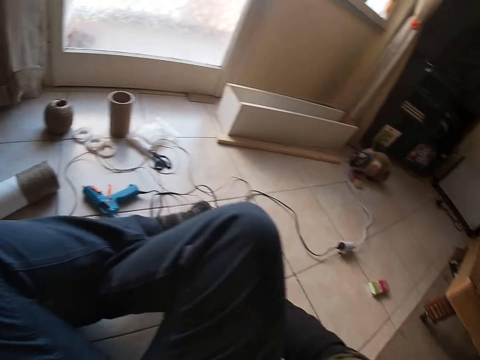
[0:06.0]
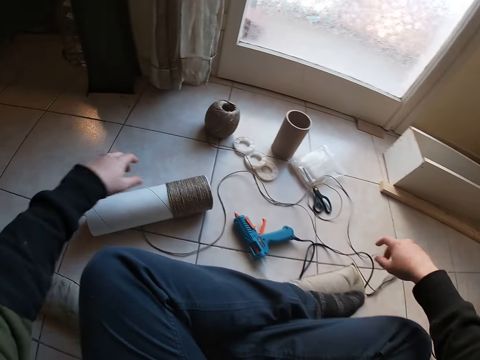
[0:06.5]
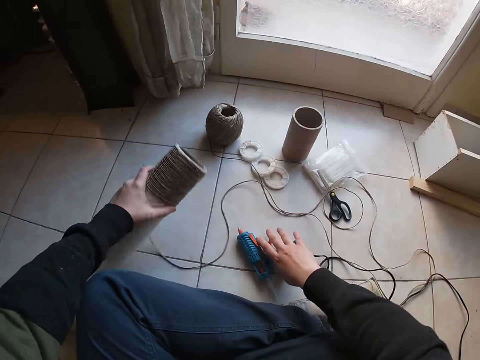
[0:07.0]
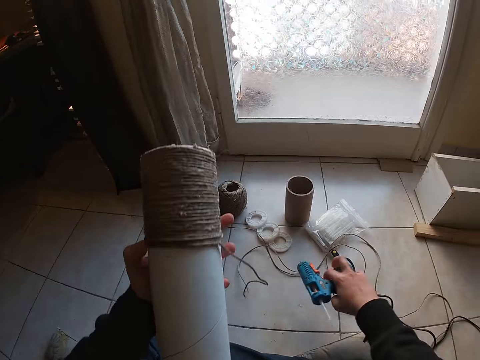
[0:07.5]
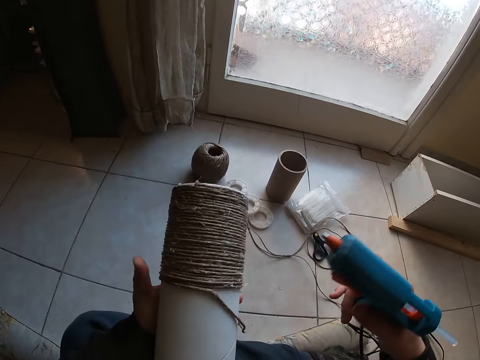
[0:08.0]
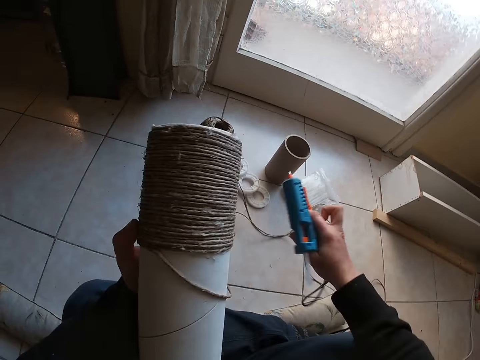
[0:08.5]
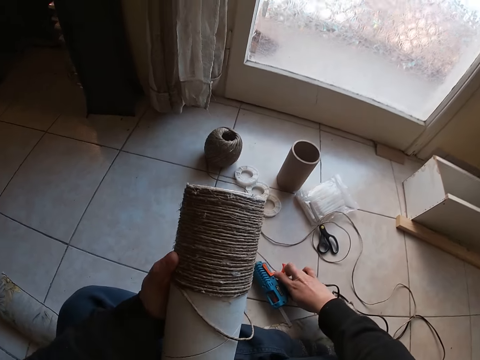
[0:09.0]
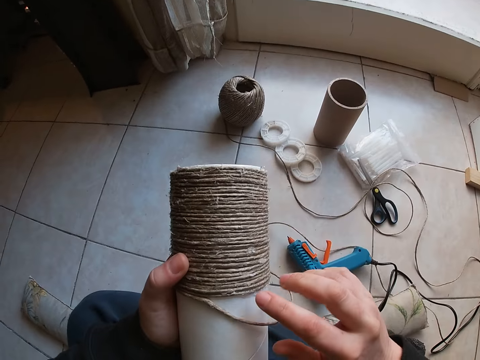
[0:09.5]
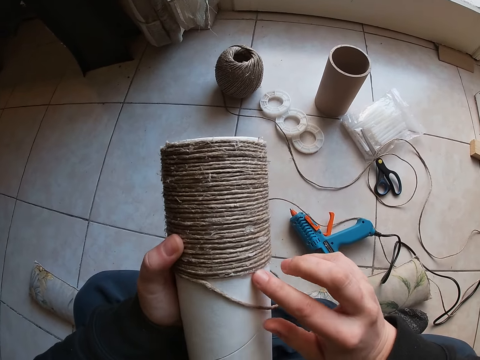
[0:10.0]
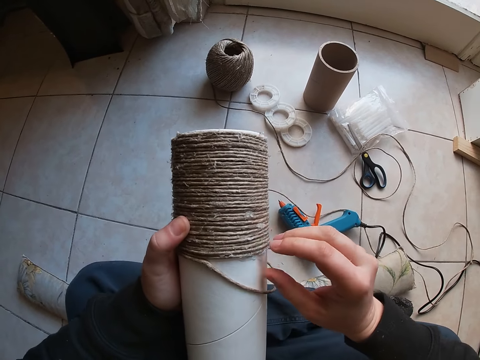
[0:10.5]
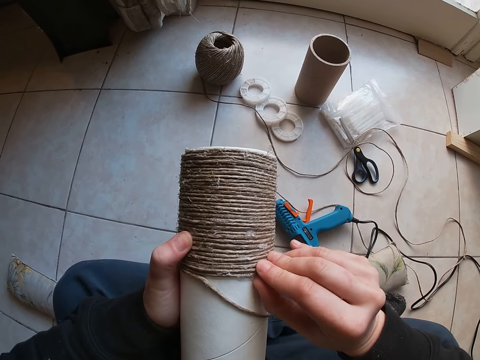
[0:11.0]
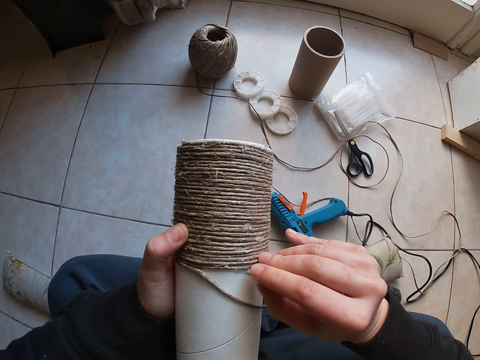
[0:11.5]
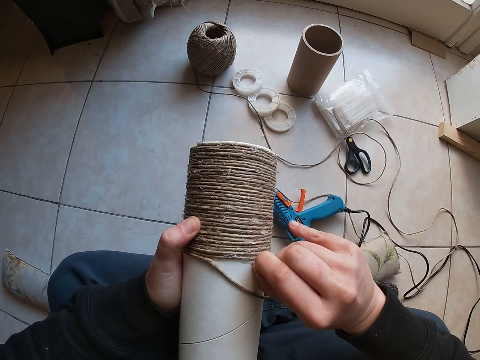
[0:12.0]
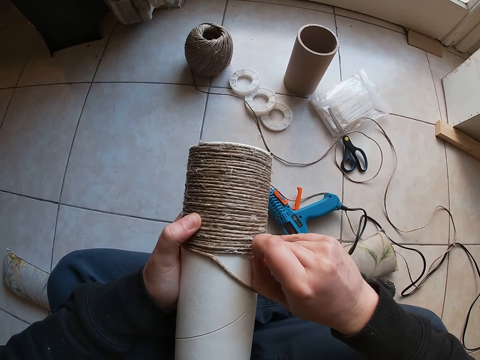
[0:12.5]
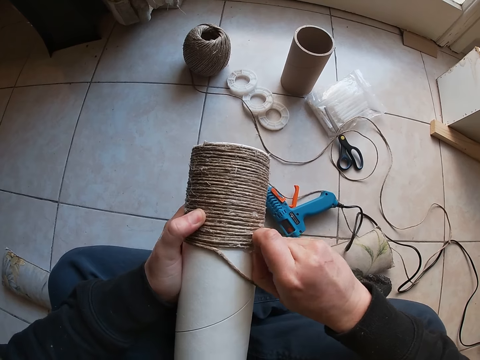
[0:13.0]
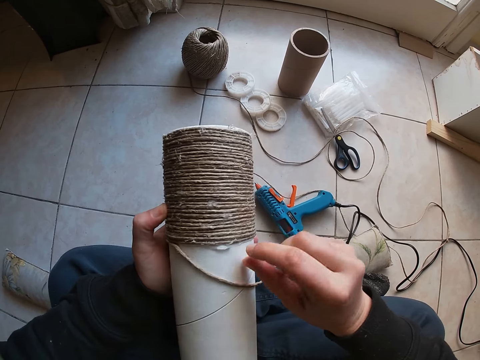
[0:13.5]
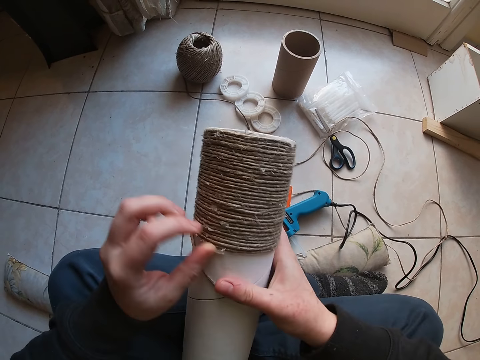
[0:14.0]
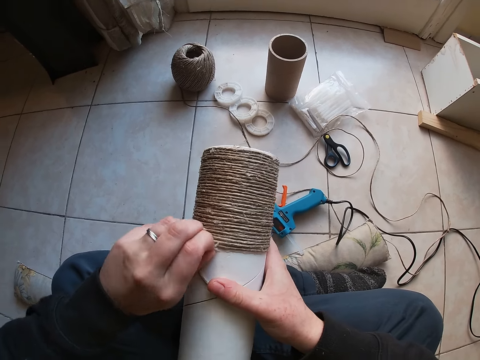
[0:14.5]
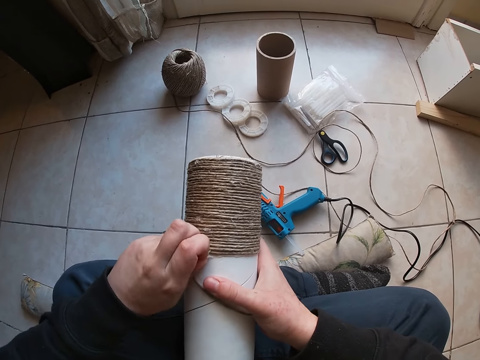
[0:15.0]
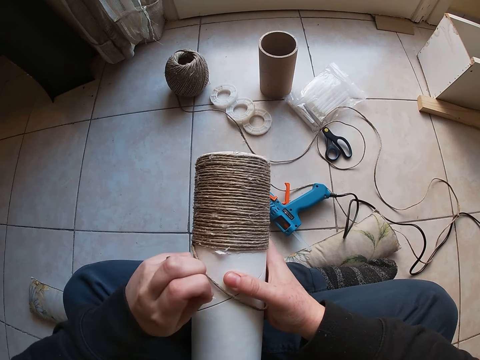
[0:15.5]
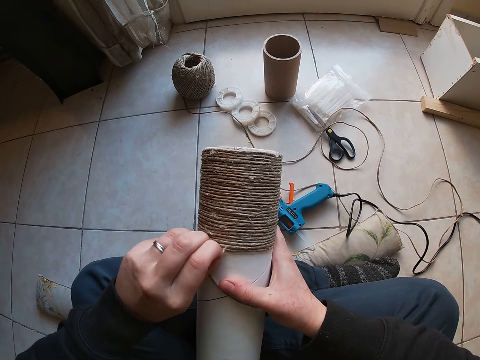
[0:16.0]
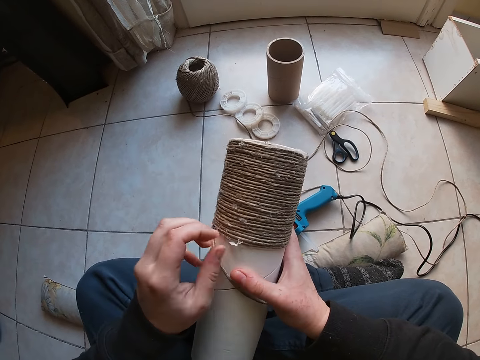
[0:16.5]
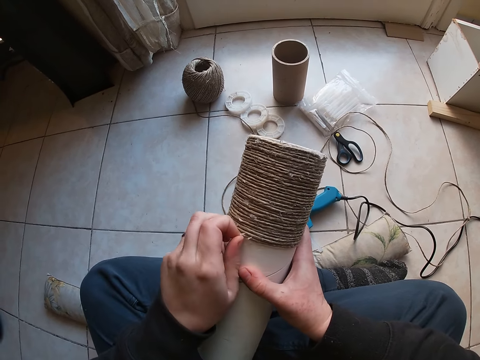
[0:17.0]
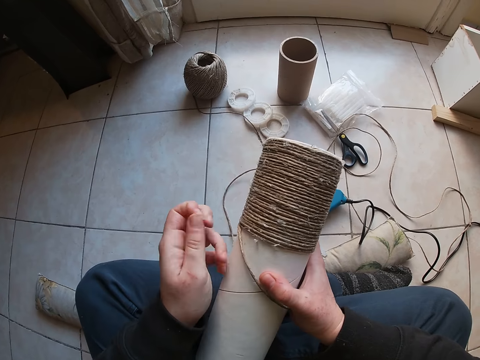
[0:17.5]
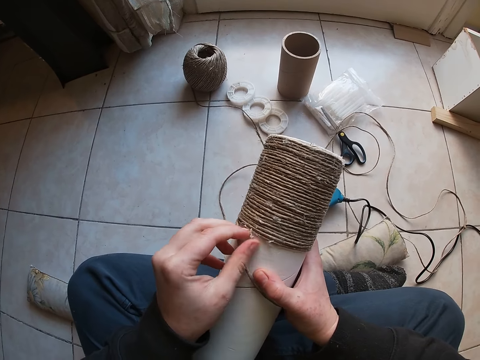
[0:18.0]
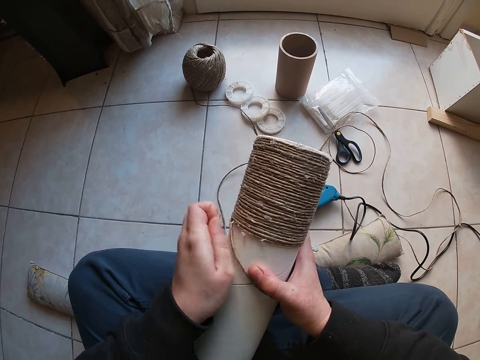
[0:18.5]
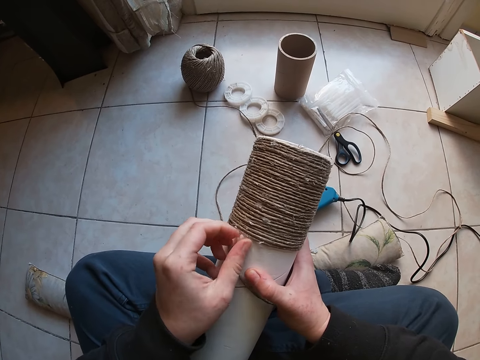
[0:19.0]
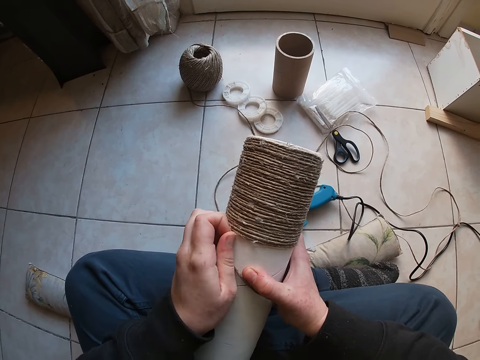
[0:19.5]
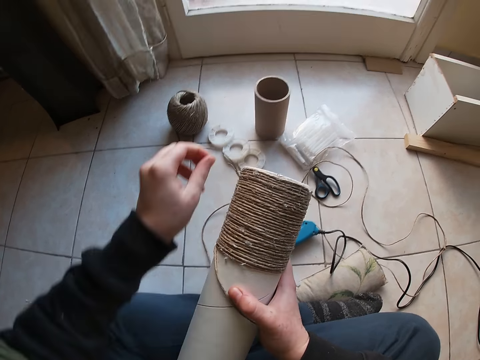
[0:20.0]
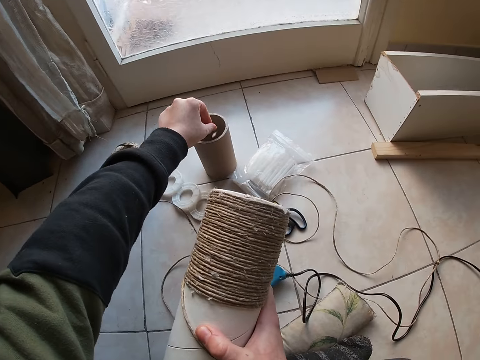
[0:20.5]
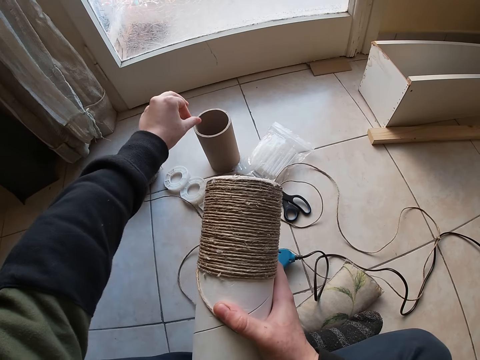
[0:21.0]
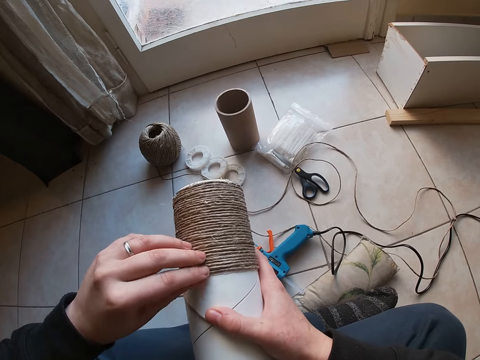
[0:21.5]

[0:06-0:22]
The camera wearer carries a cardboard with his left hand. He picks a tube. He carries a glue gun with his right hand and drops the glue gun on the ground. He sticks the yarn around the cardboard with his right hand. He looks at the tube. He touches the thread on the tube. He pulls the thread. He removes pieces of yarn with his left hand from the container. He puts the piece of yarn in the brown container. He drops something.

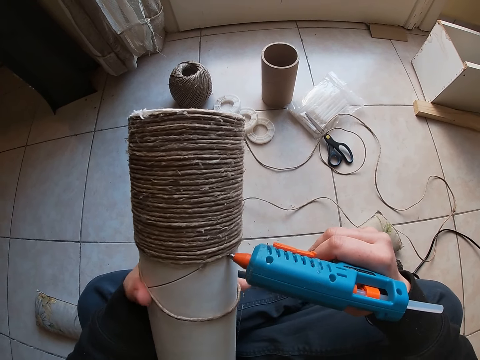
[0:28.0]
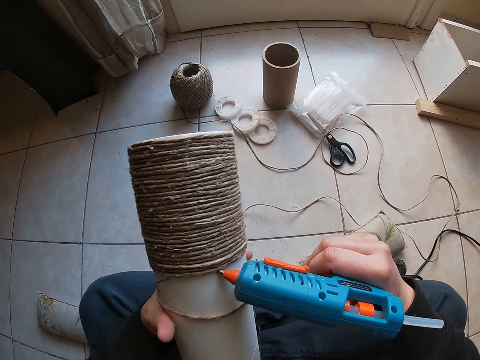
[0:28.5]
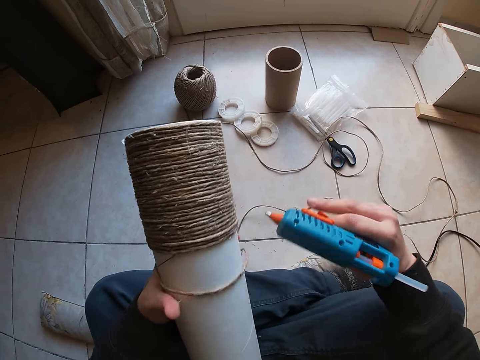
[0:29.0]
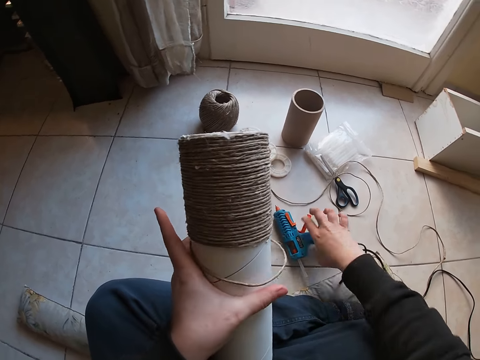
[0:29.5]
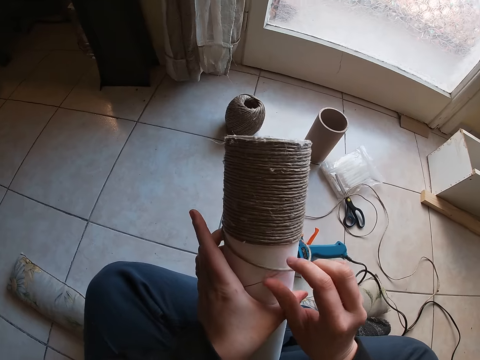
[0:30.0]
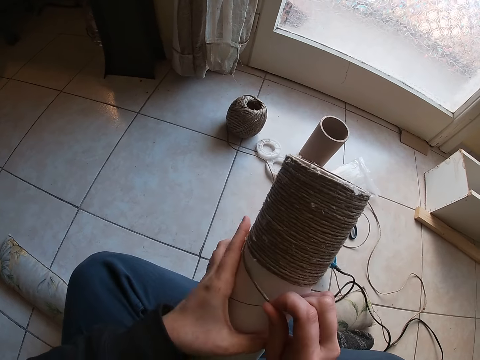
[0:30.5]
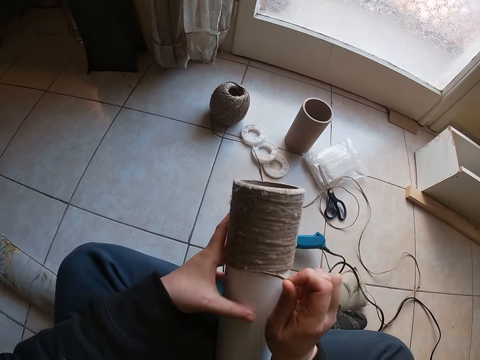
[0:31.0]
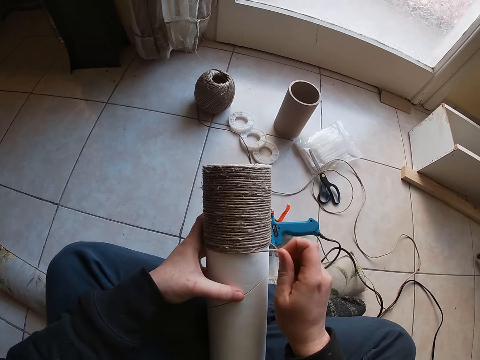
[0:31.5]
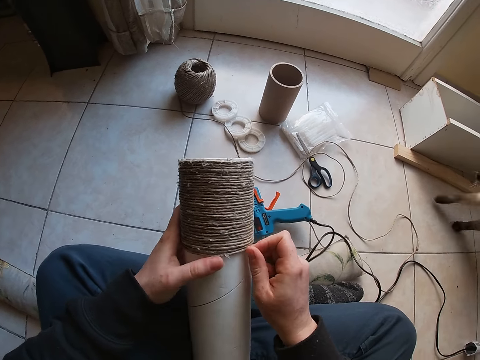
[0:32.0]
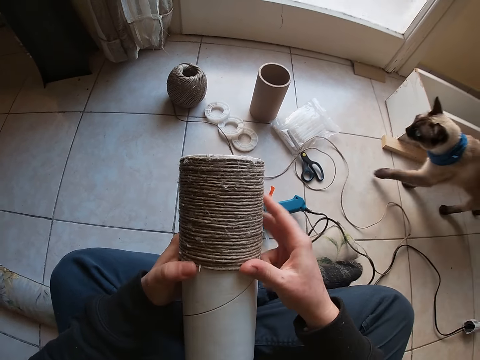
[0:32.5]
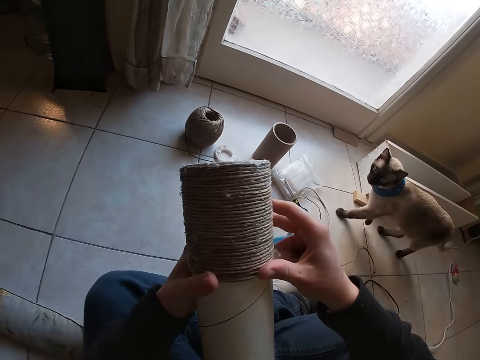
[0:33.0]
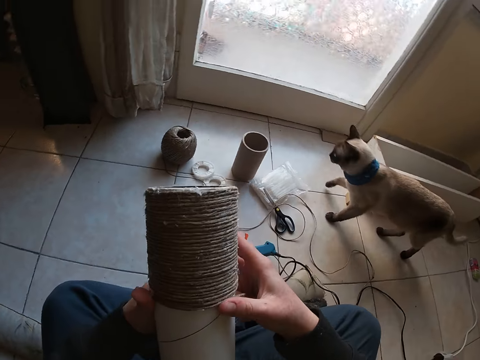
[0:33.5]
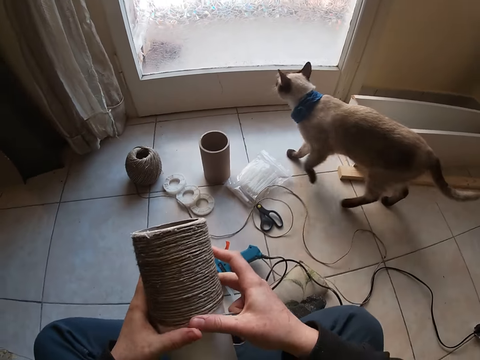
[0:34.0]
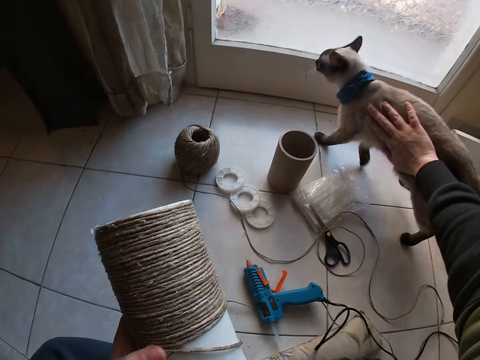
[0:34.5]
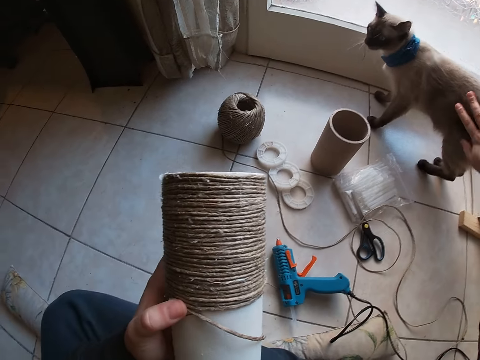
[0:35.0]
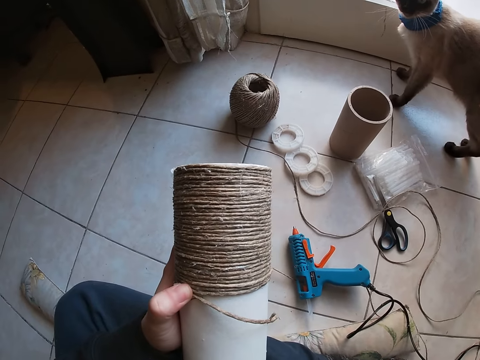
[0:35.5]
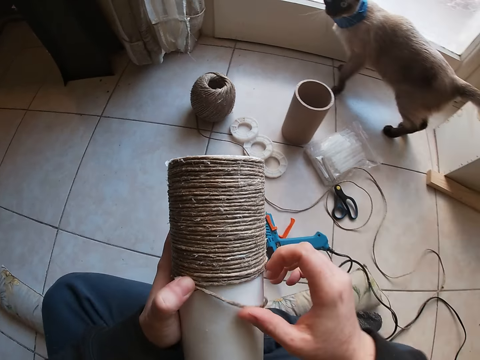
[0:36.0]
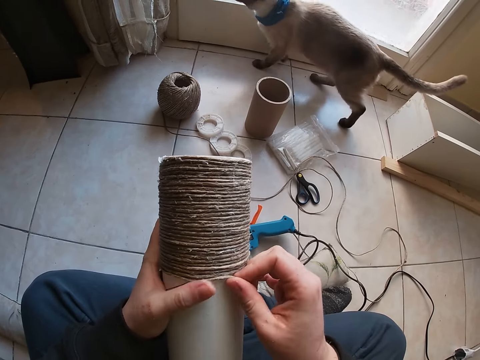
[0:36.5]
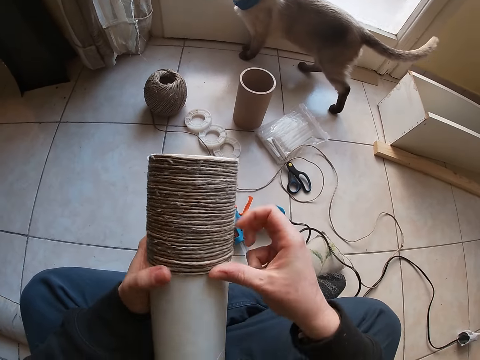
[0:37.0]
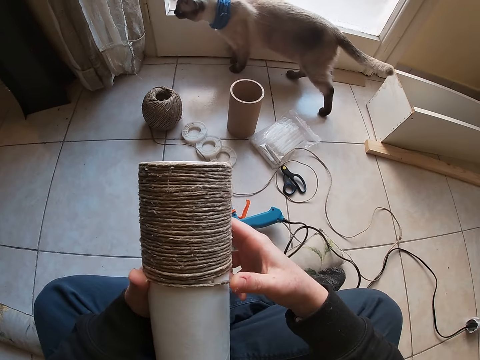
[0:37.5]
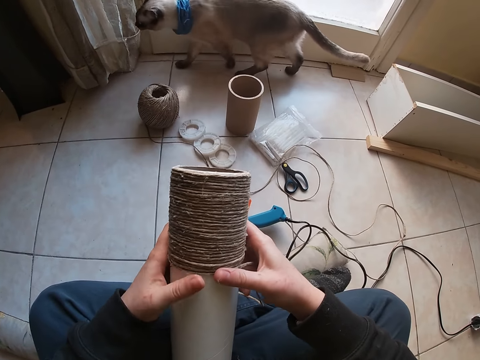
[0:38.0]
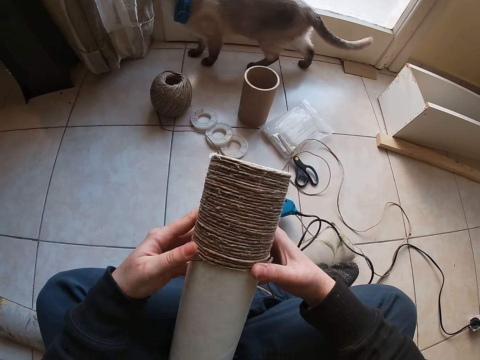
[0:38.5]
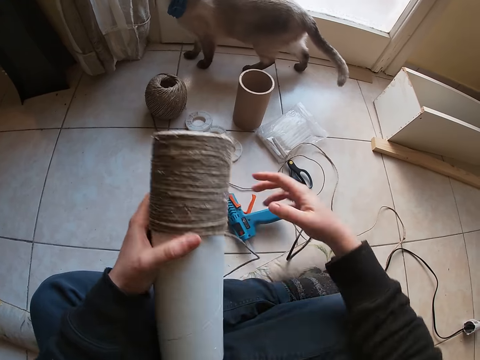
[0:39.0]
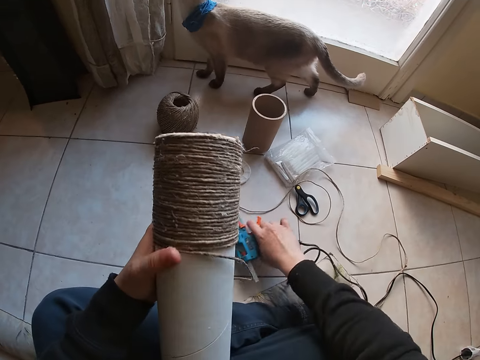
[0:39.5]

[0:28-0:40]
The camera wearer drops the glue gun on the ground with his right hand. He sticks the yarns on the container. He touches a cat with his right hand. He sticks the yarns on the container. He carries the glue gun with his right hand from the ground.
